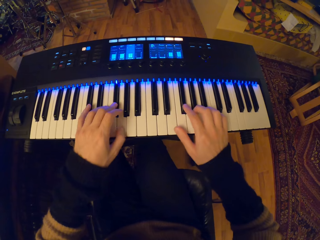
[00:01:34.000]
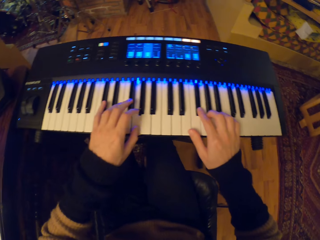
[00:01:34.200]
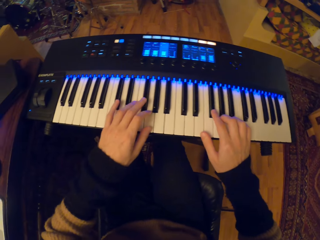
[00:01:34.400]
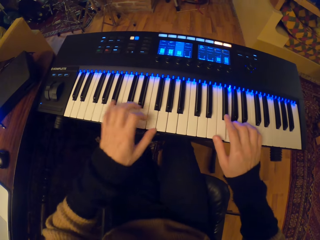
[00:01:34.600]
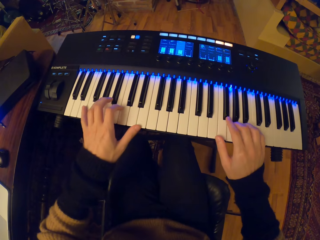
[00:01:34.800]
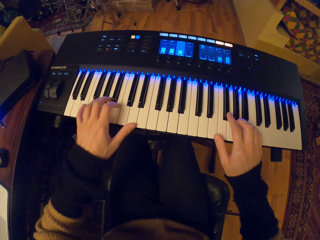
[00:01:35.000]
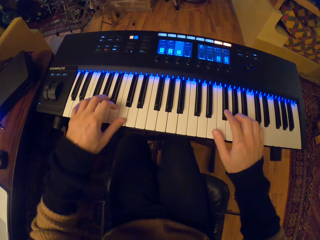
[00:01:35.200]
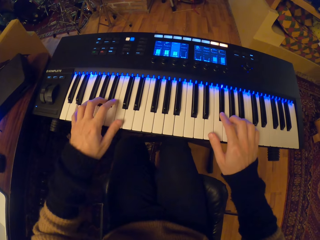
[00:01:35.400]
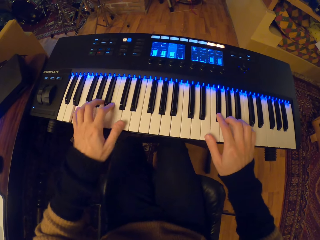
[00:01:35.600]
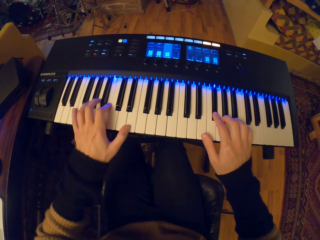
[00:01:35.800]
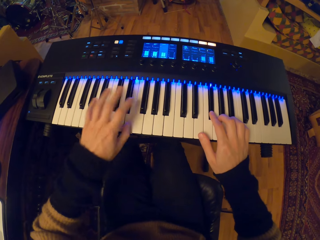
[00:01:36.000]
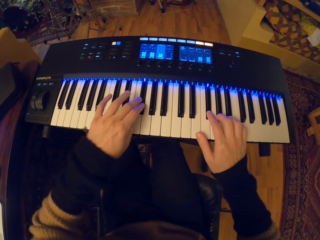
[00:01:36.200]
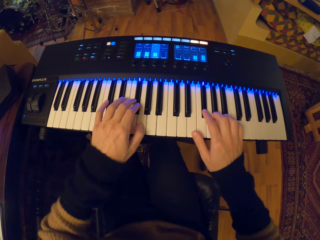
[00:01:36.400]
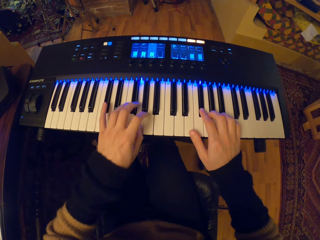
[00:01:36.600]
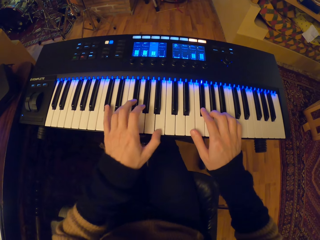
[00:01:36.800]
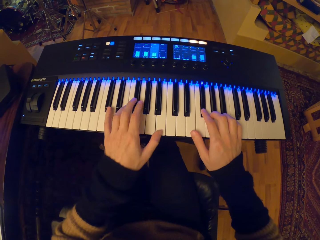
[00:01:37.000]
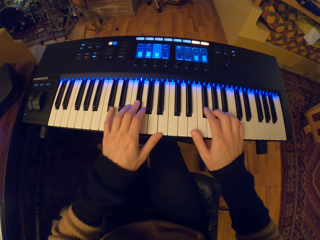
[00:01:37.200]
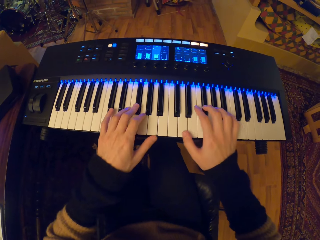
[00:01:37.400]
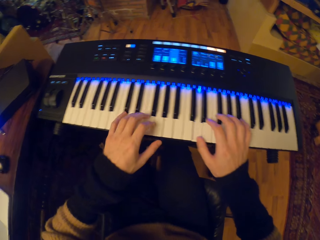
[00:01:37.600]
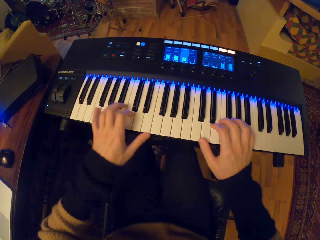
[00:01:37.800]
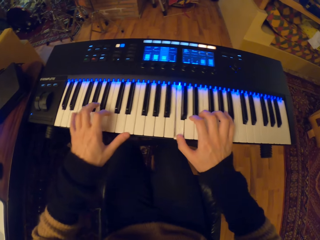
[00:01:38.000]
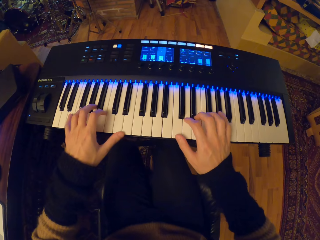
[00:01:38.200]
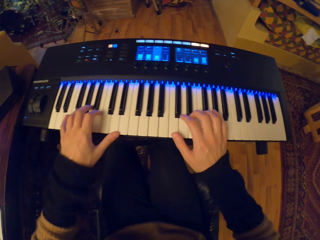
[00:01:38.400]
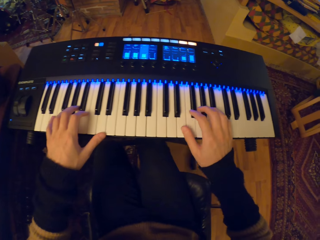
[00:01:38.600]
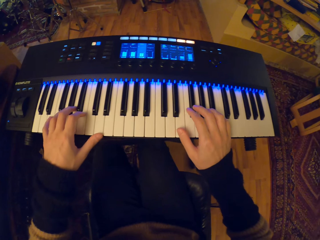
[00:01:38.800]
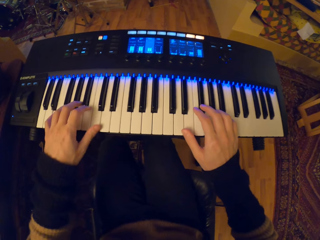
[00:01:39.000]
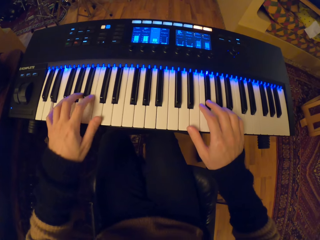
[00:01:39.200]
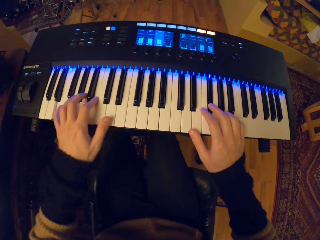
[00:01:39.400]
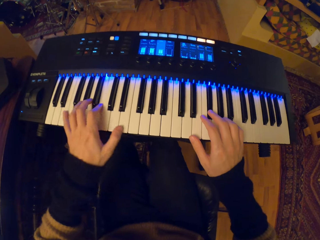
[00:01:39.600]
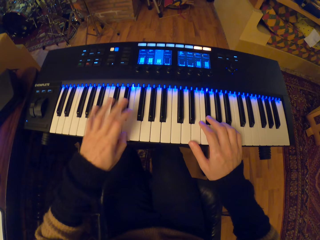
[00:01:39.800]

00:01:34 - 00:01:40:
The camera wearer plays the keyboard with both hands.

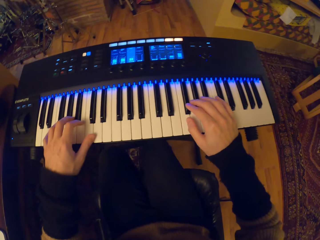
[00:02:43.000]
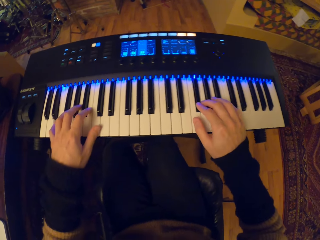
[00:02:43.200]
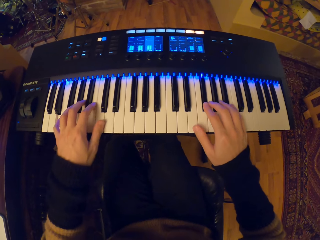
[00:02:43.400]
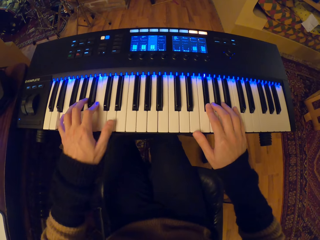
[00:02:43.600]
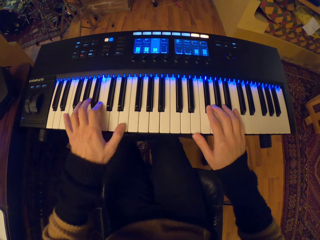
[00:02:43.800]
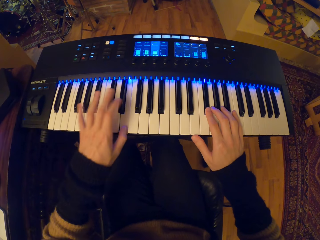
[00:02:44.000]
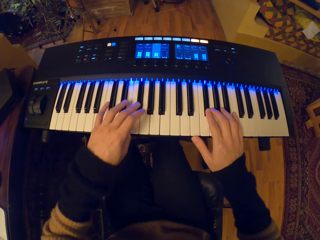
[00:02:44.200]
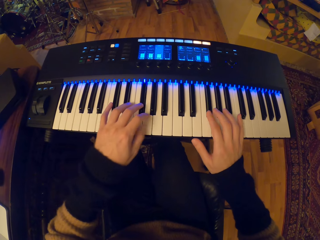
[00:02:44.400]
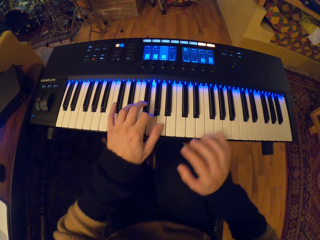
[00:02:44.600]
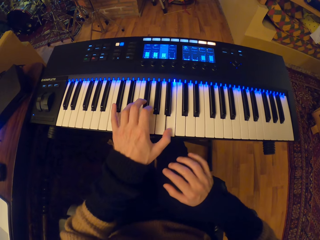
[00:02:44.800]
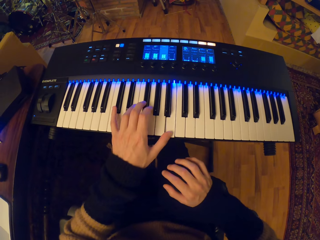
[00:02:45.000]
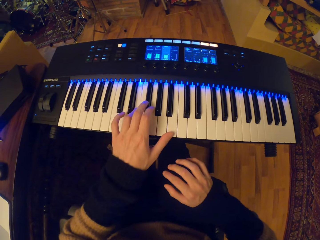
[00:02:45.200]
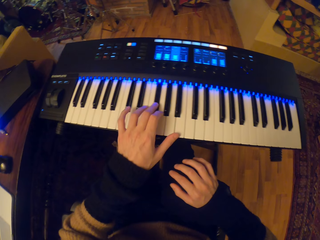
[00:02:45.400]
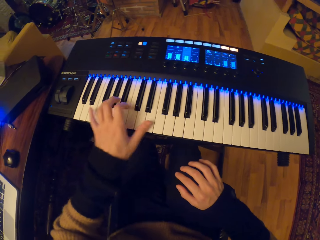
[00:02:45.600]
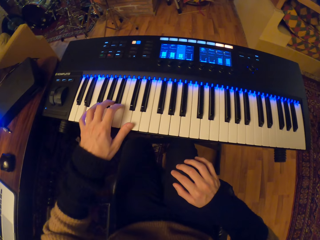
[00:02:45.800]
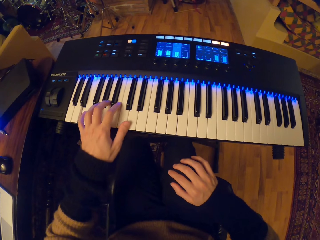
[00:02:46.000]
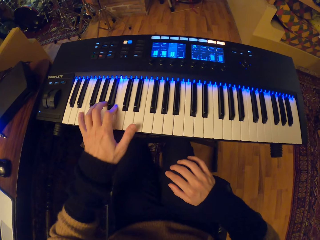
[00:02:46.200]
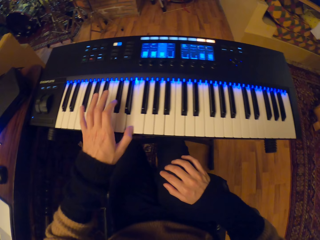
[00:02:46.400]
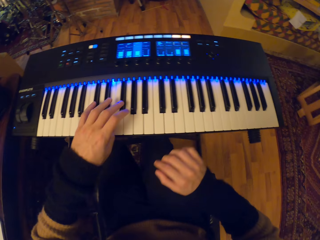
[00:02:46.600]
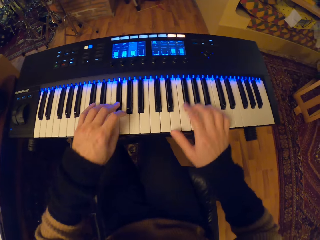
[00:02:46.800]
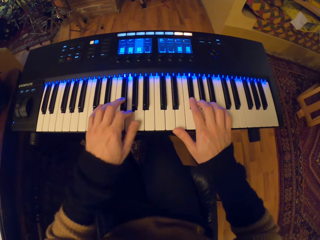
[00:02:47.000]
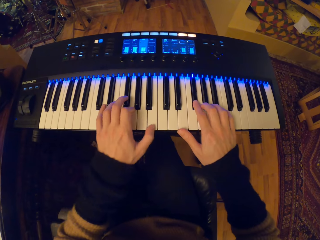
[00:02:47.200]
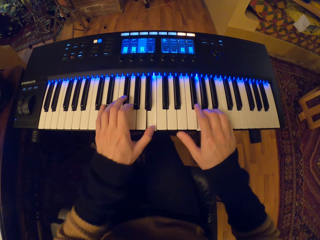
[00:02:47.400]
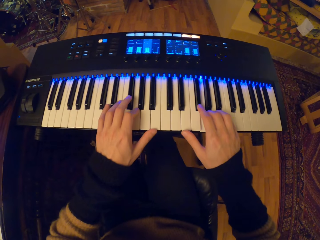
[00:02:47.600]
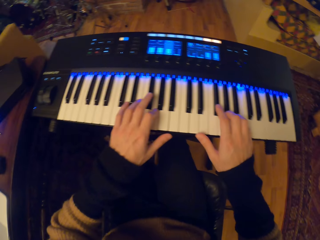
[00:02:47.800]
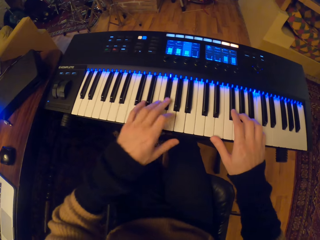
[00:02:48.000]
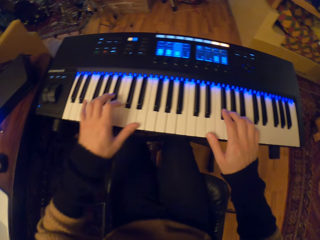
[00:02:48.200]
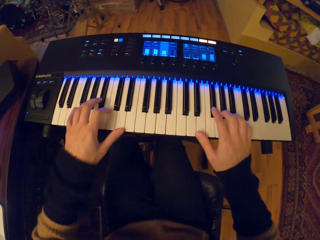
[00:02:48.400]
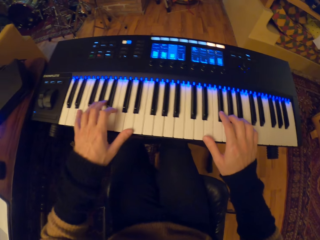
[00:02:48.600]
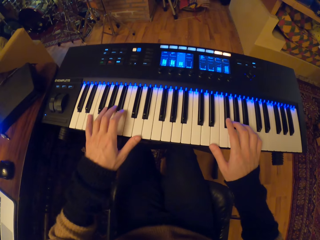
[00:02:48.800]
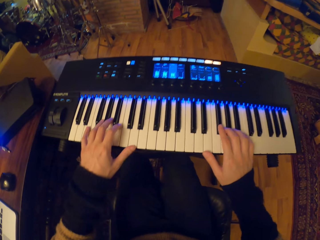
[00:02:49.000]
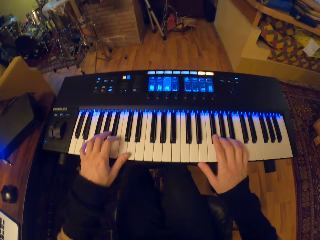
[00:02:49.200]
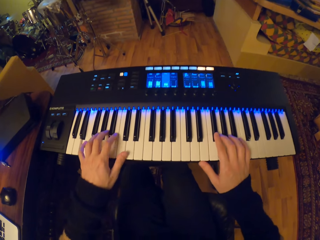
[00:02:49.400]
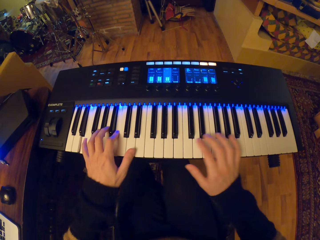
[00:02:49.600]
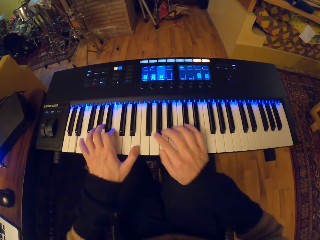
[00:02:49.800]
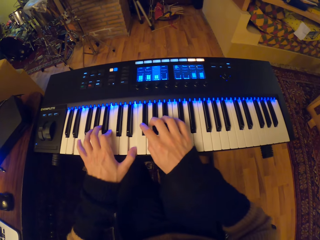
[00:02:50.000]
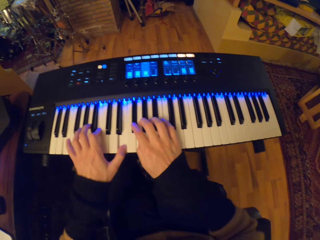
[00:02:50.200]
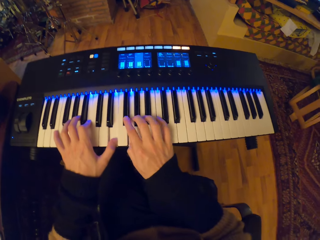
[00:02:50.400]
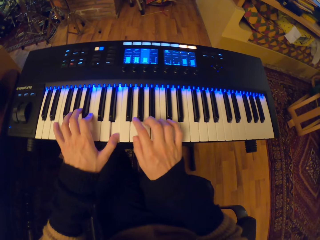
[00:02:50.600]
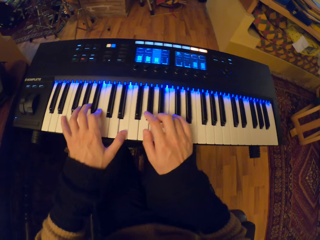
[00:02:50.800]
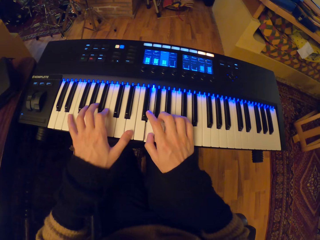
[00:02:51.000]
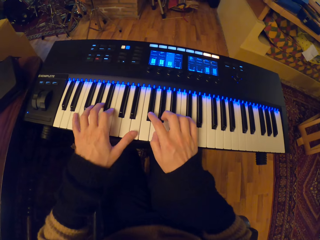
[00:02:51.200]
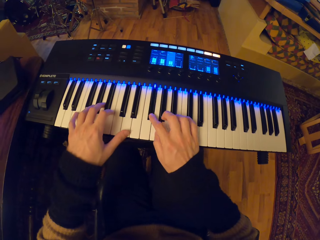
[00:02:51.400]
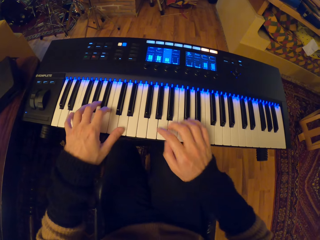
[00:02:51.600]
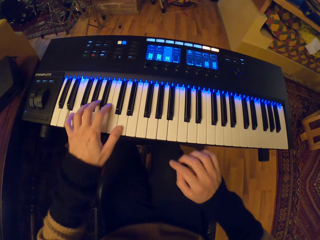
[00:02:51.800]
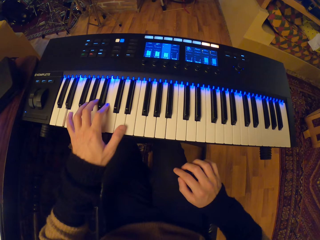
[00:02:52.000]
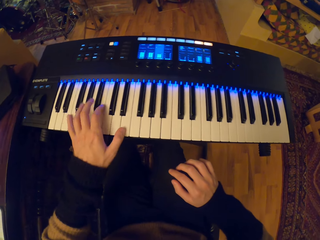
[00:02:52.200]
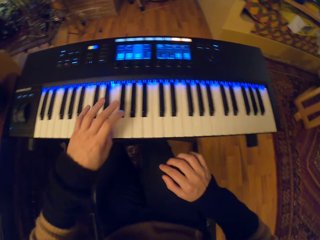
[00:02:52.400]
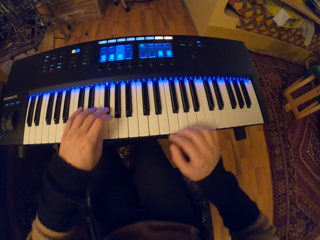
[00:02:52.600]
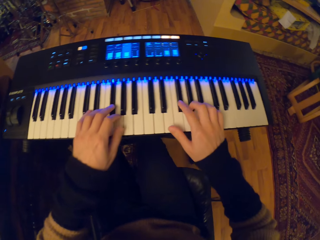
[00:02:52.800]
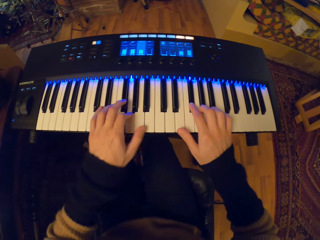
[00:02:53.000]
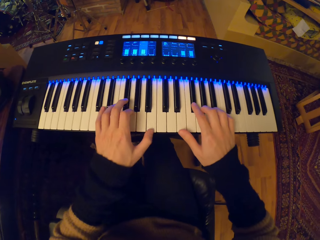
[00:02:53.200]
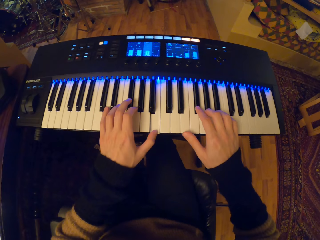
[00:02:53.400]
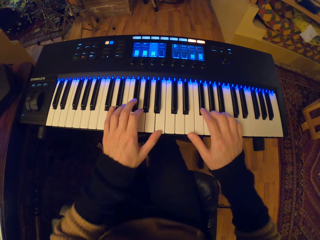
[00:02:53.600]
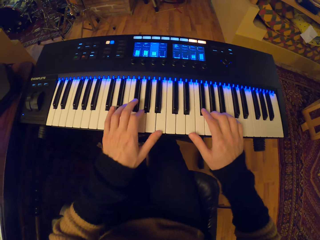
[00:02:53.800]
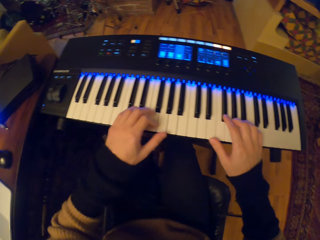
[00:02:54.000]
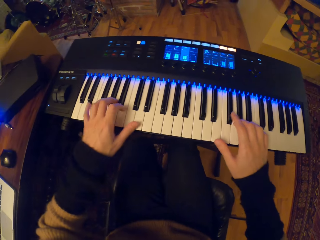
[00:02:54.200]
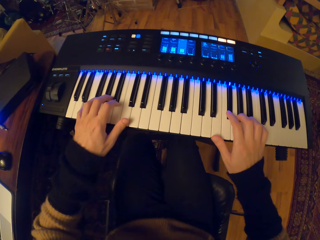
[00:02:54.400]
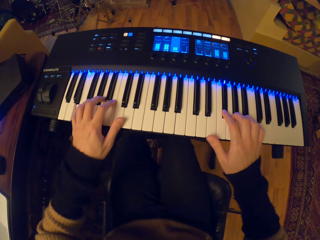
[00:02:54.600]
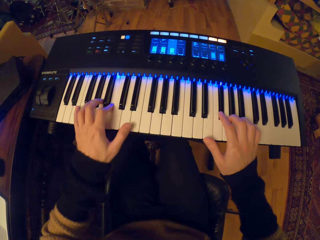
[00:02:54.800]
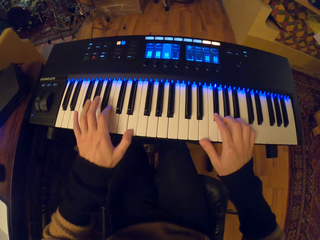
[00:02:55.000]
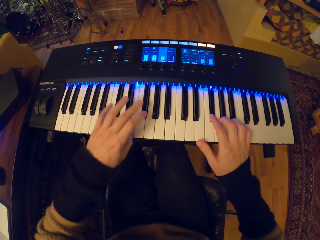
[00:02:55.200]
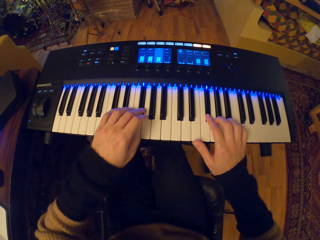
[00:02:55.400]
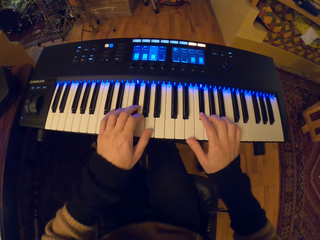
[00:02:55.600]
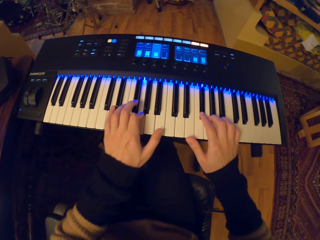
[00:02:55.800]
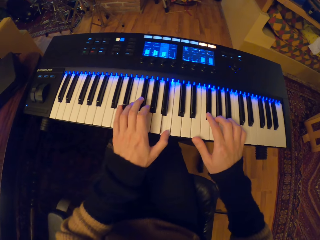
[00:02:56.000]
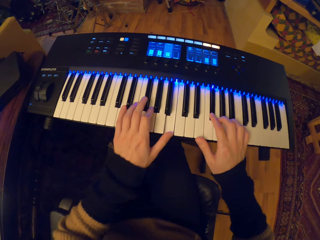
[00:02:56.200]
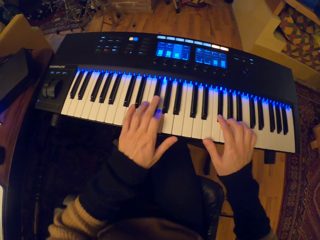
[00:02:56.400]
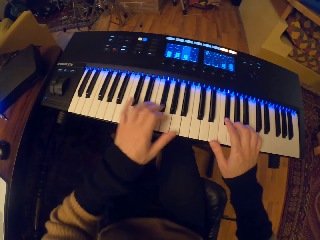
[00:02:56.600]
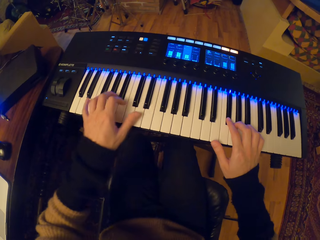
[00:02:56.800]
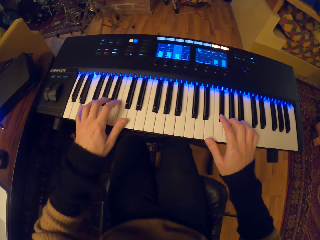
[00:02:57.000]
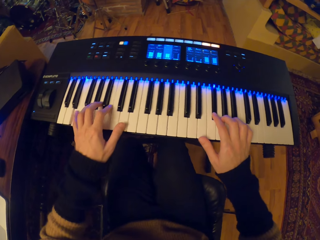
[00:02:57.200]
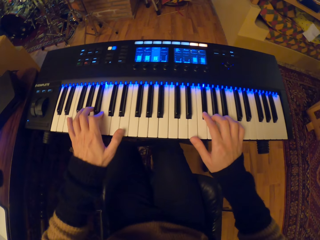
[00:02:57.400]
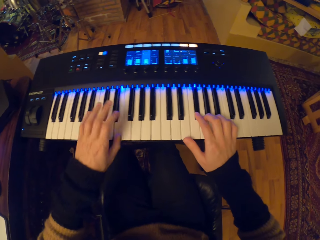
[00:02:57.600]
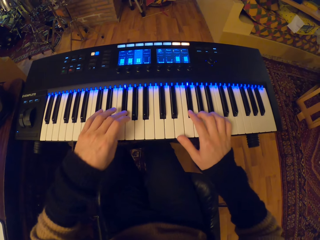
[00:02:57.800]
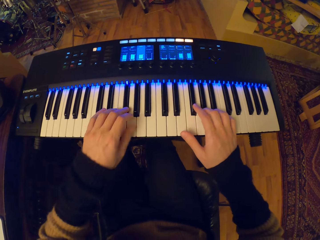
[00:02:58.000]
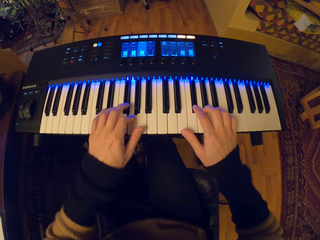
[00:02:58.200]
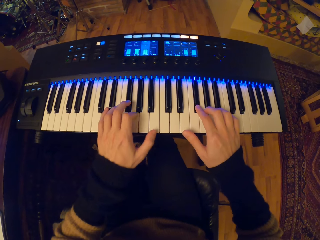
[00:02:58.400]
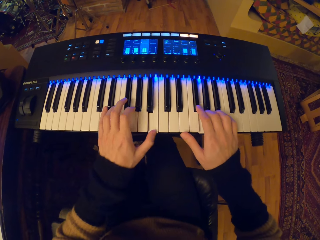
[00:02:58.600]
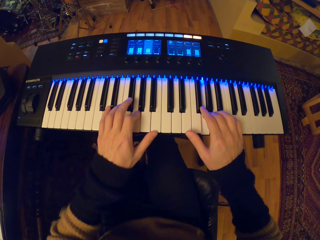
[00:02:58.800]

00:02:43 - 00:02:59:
The camera wearer plays the keyboard with his left hand. He plays the keyboard with both hands. He plays the keyboard with his left hand. He plays the keyboard with both hands.
